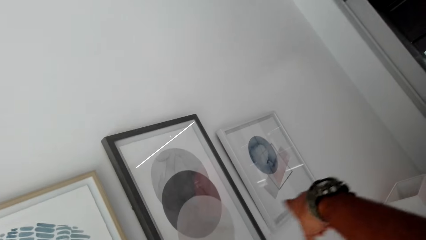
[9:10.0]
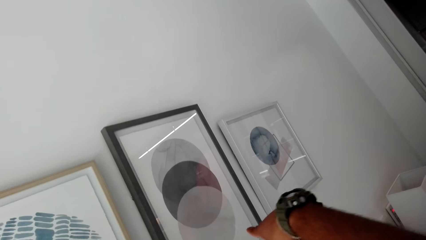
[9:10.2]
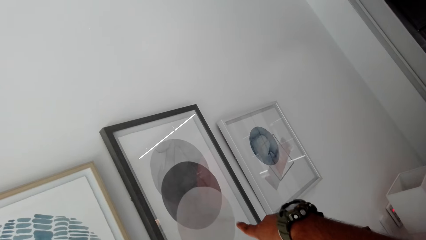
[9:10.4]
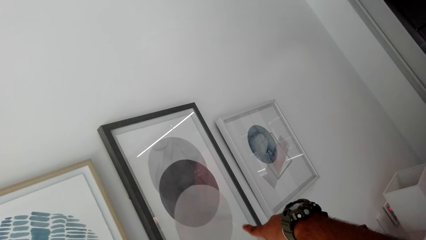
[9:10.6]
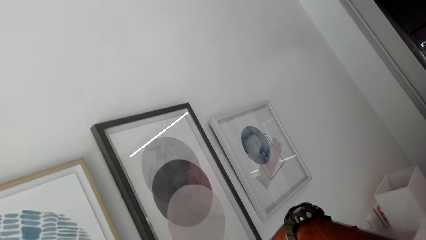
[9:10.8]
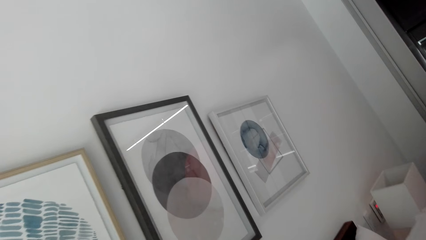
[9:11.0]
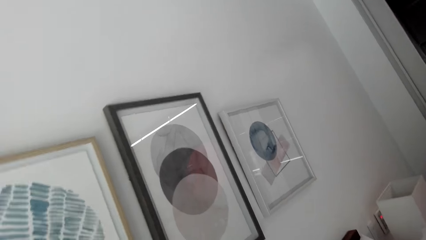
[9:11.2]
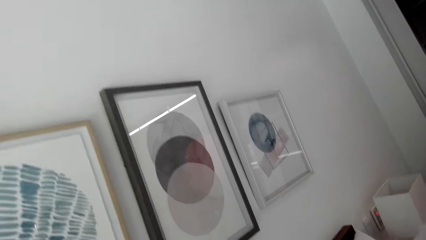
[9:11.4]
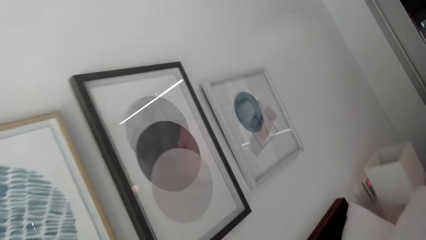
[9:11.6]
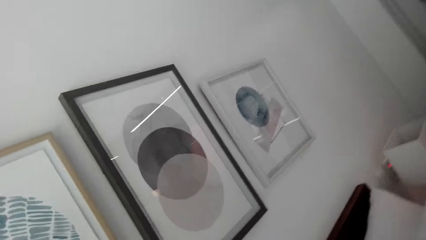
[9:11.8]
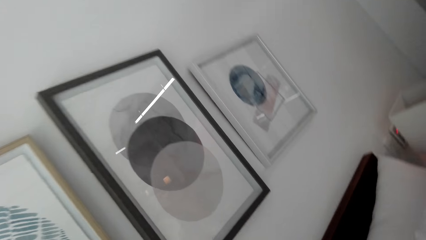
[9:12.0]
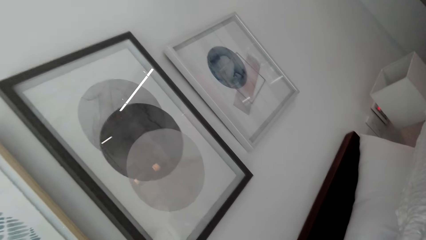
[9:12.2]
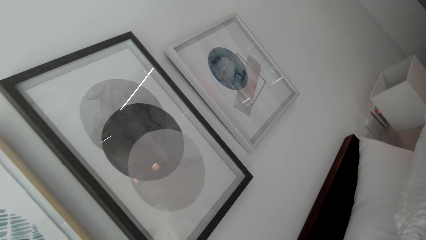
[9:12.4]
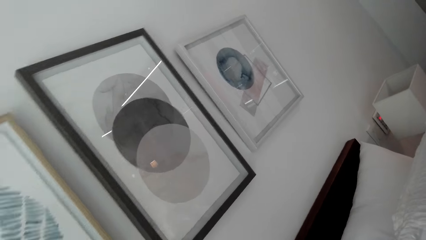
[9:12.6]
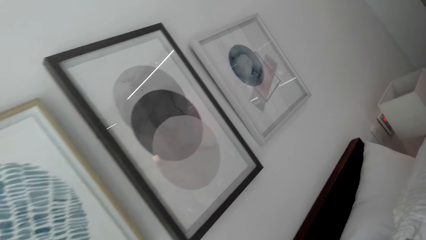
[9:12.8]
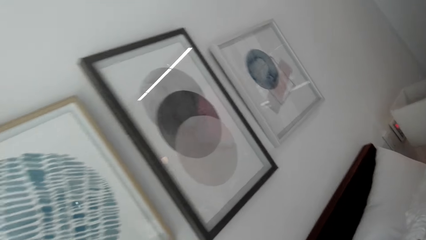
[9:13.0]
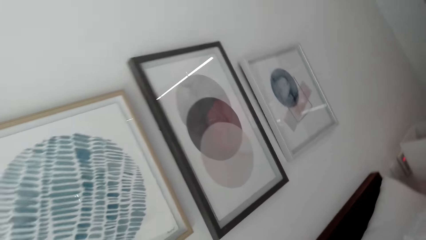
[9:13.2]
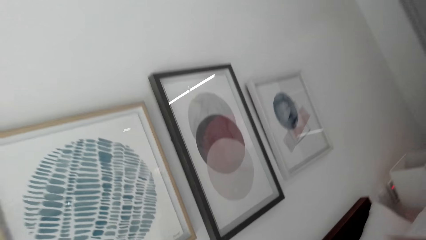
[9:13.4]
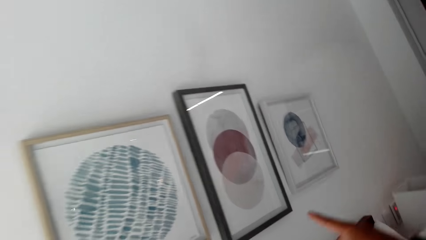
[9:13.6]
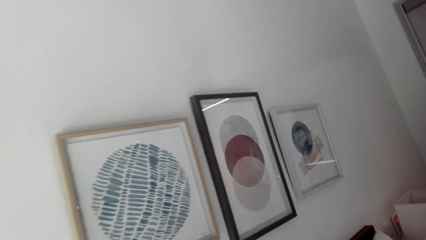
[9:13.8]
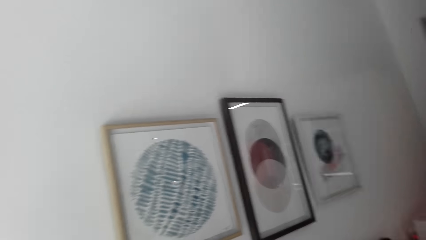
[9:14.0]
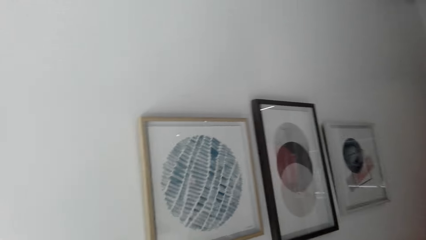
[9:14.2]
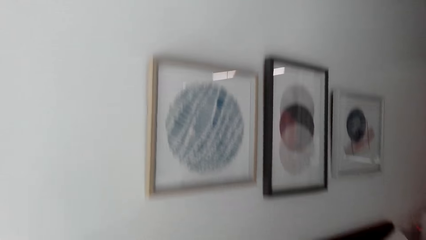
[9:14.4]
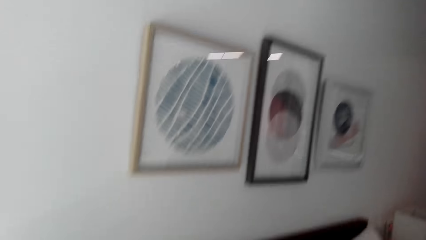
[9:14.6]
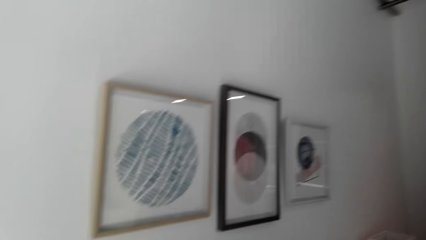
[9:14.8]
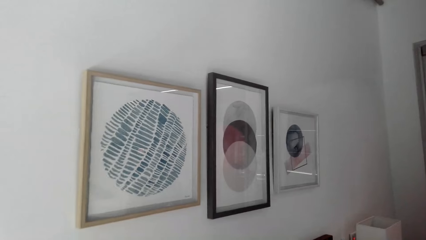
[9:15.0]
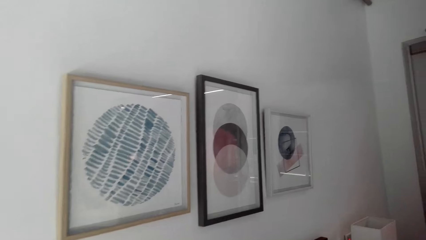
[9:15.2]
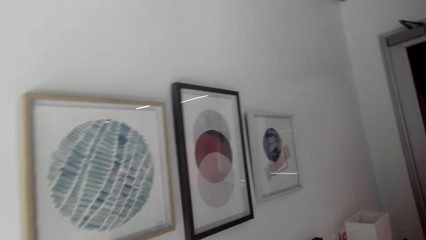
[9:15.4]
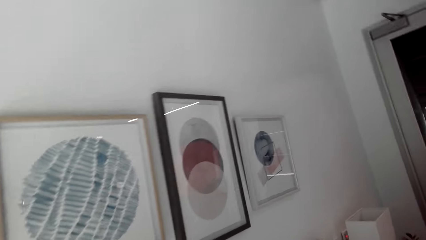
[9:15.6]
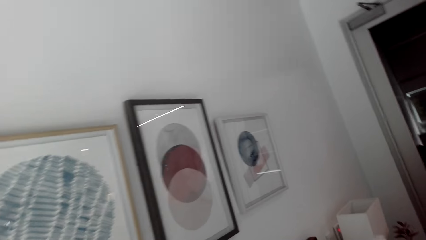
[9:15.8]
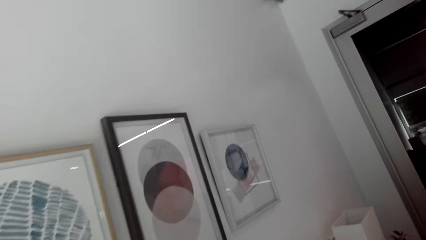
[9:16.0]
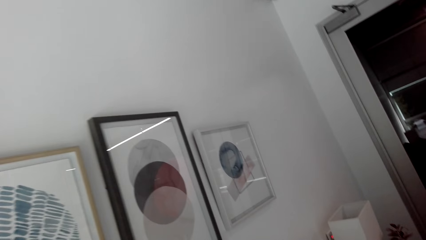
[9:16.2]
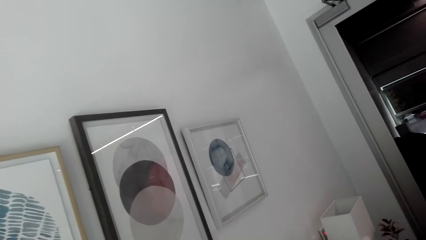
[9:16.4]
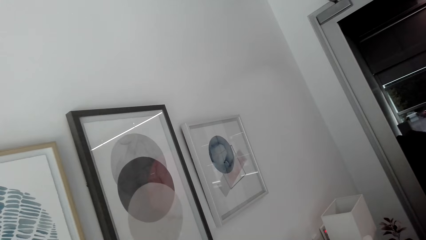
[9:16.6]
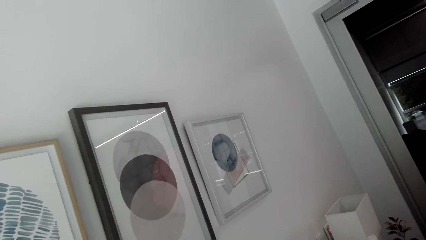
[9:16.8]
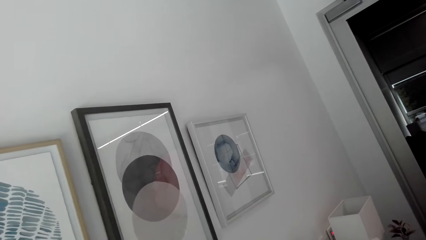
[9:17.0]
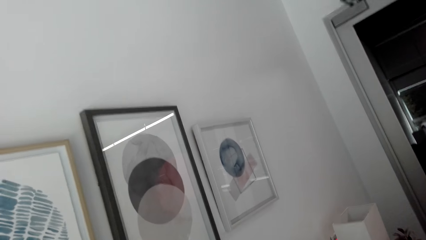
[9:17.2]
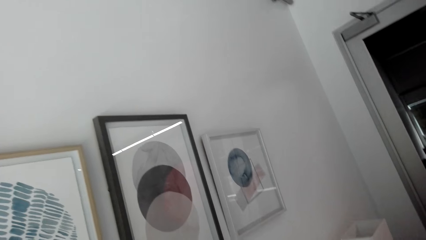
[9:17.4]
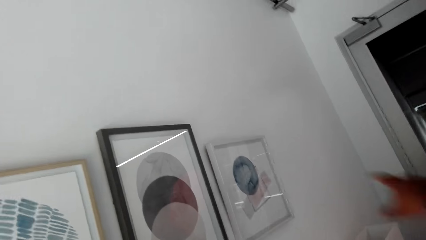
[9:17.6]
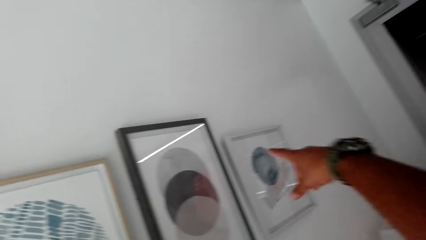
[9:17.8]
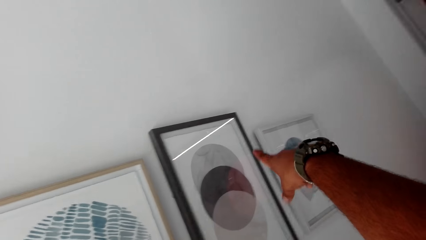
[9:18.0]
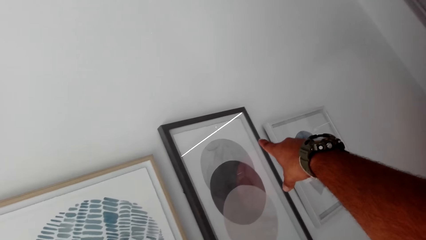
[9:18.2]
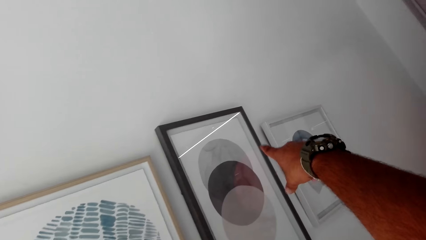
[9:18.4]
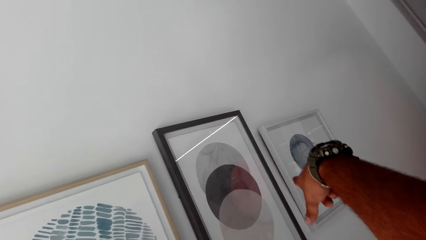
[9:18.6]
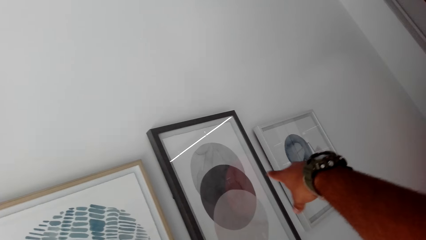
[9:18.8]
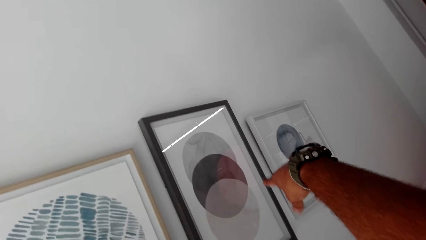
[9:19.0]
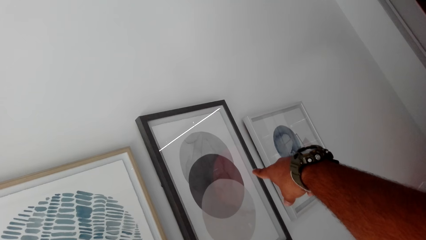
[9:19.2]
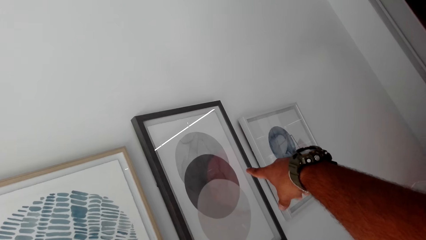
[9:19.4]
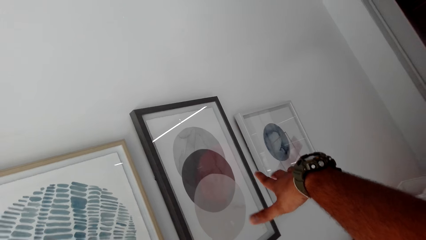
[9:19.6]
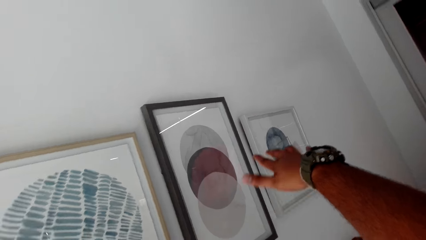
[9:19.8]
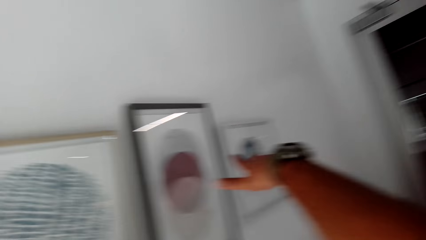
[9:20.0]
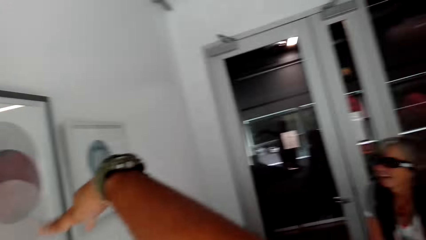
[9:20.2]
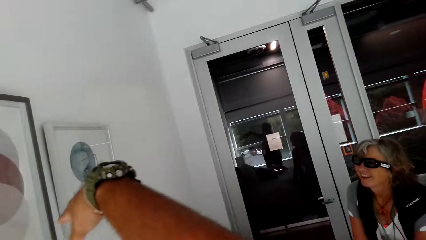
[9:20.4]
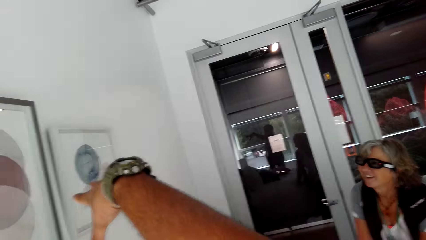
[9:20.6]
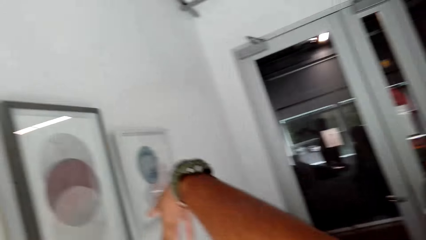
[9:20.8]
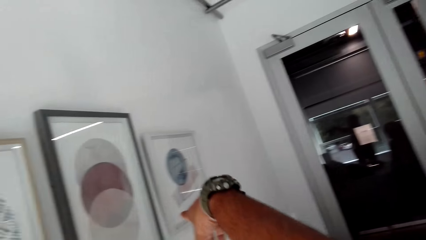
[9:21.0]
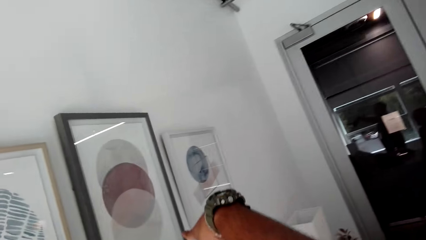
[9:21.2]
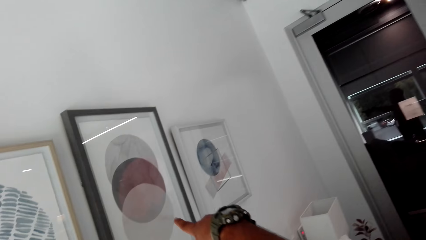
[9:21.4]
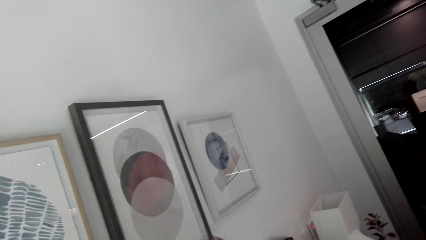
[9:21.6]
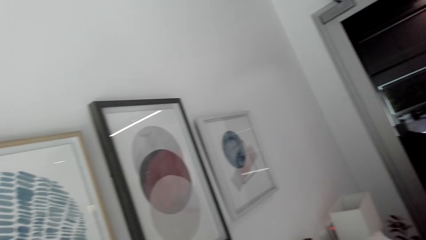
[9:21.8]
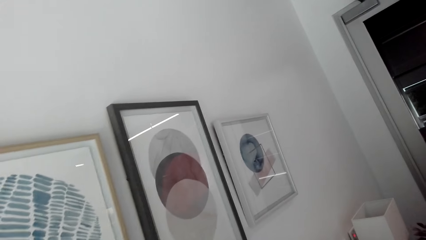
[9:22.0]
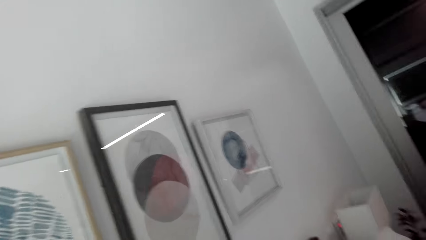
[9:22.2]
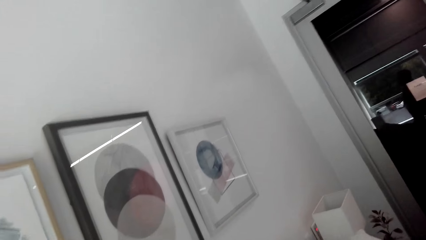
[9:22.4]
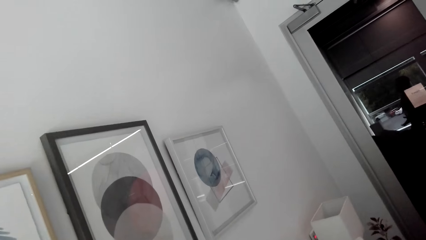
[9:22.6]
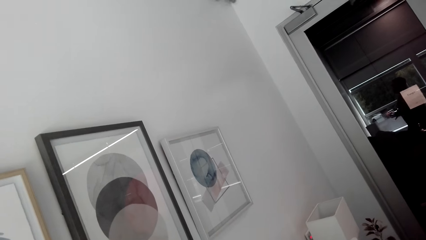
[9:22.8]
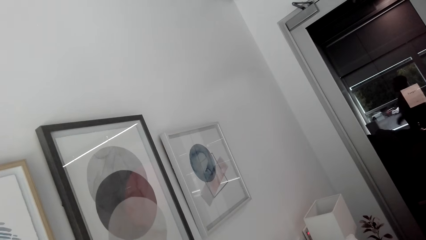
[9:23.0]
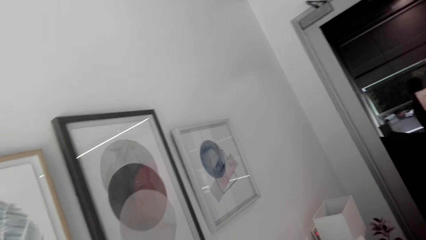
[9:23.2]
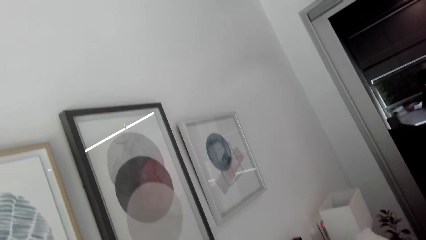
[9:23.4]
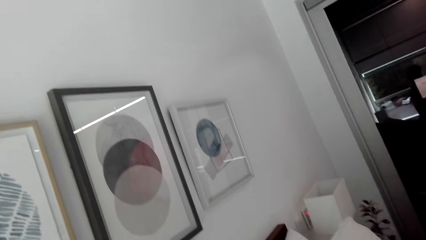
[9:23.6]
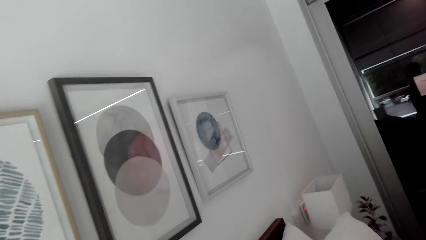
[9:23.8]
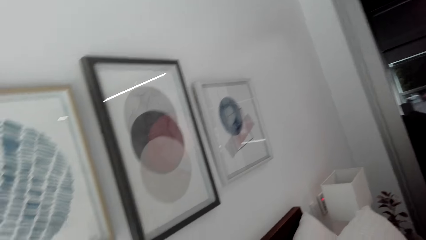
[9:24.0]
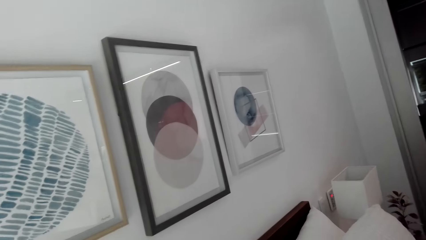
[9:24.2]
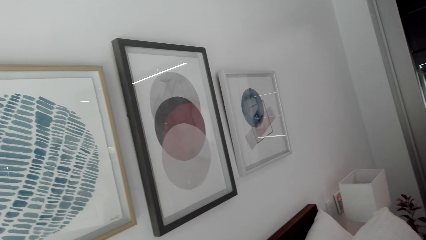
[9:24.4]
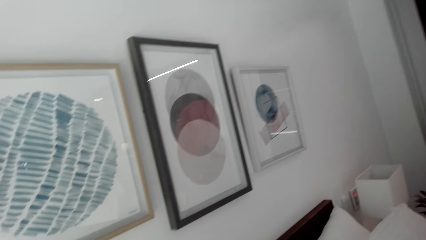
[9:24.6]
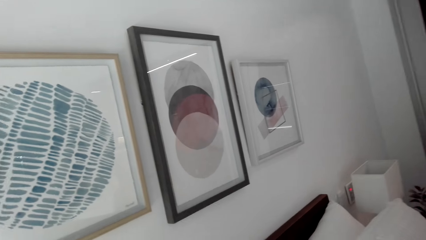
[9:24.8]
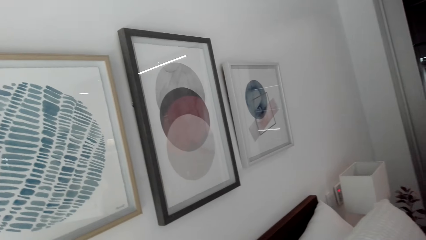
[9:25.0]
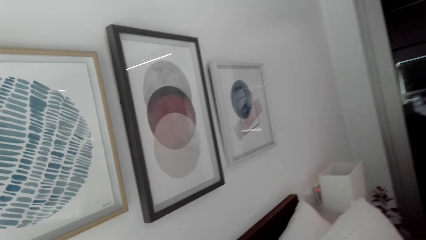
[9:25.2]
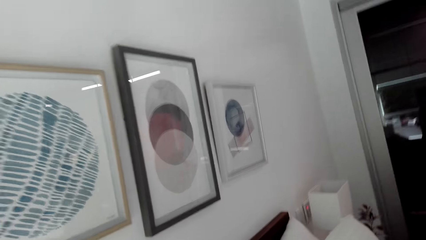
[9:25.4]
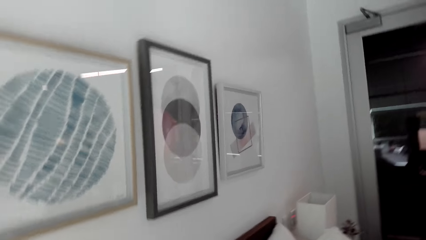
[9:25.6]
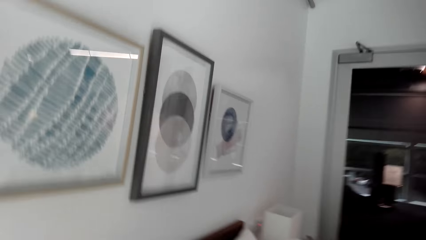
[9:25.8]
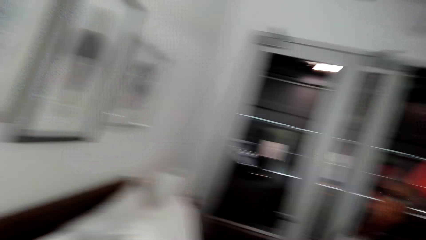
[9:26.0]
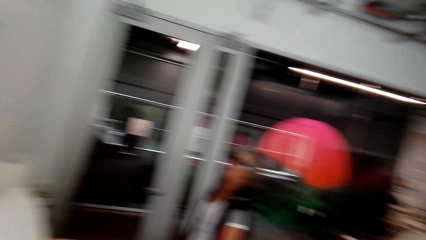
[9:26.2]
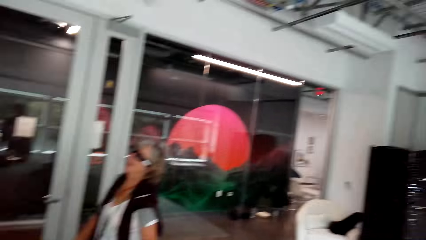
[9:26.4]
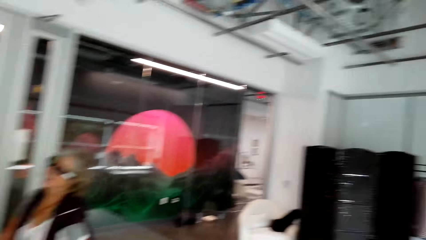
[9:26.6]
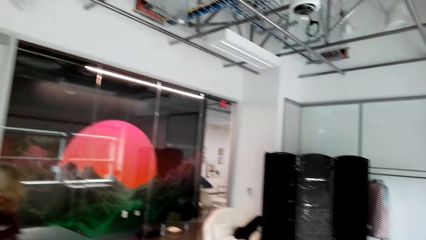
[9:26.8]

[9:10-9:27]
The camera wearer talks with the lady and moves a hand. They talk with the lady and stare at the paints on the wall. They move their hands. They talk with the lady and stare at the paints on the wall. They talk with the lady and look around. They talk with the lady and point at the paint on the wall. They talk with the lady, point at the paint on the wall and look around. They talk with the lady, lower the hand and look around. They look at the picture frame.
